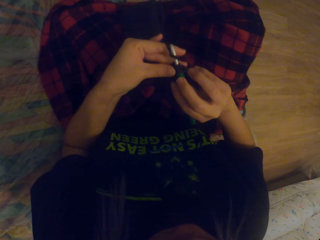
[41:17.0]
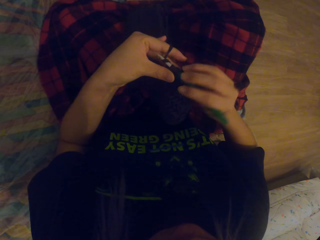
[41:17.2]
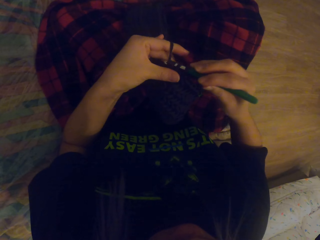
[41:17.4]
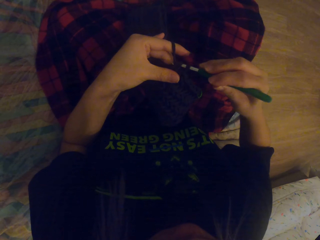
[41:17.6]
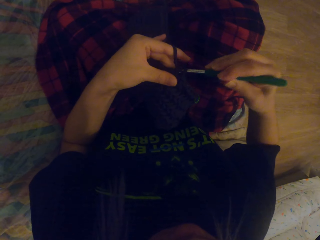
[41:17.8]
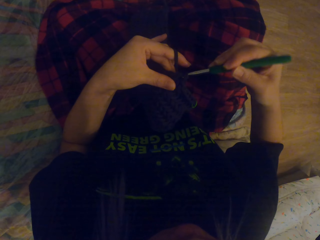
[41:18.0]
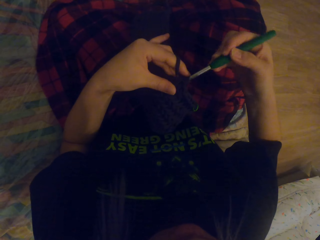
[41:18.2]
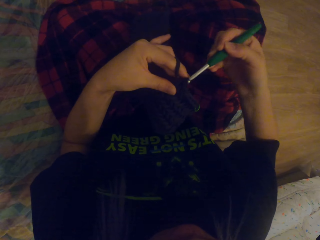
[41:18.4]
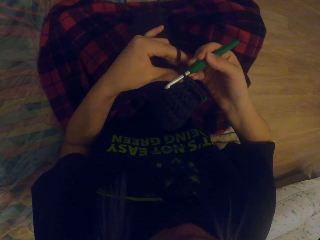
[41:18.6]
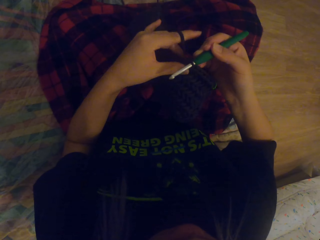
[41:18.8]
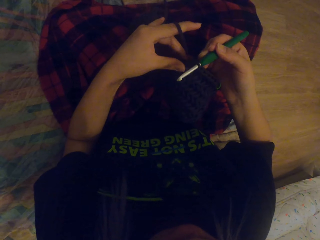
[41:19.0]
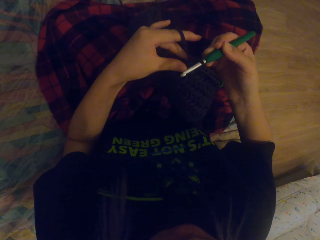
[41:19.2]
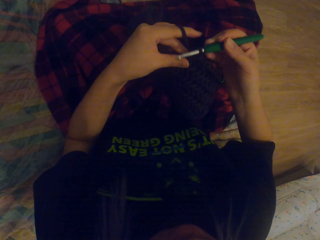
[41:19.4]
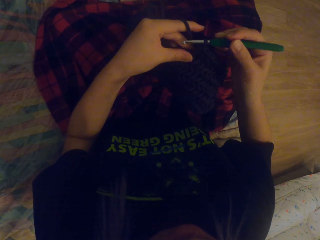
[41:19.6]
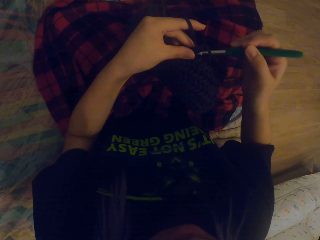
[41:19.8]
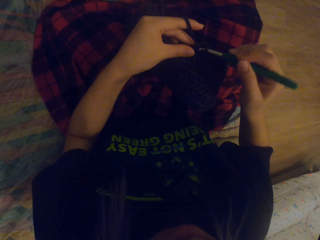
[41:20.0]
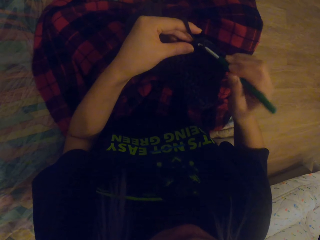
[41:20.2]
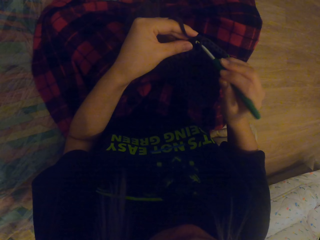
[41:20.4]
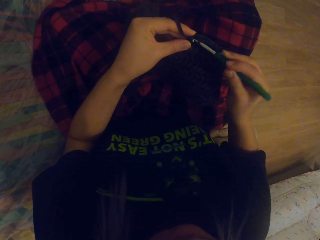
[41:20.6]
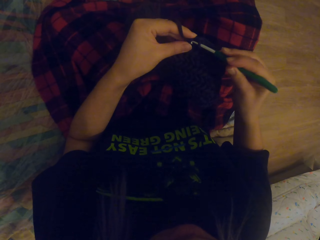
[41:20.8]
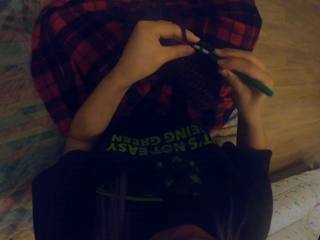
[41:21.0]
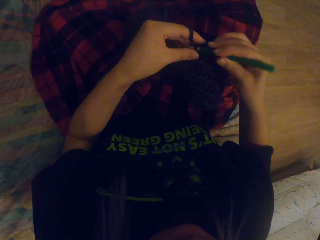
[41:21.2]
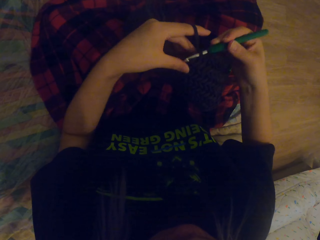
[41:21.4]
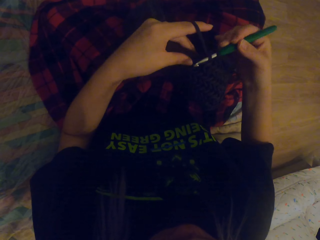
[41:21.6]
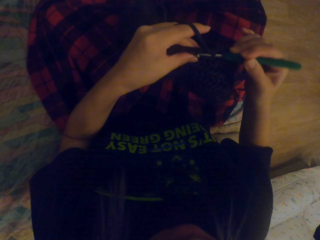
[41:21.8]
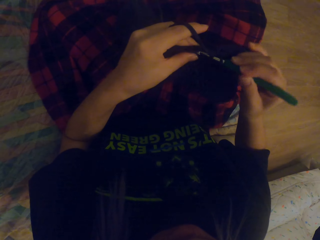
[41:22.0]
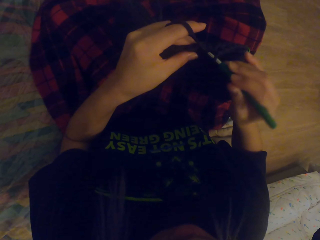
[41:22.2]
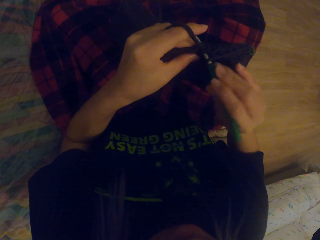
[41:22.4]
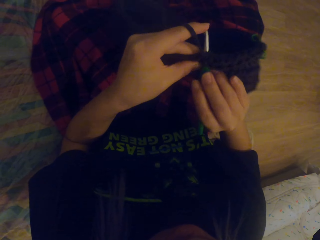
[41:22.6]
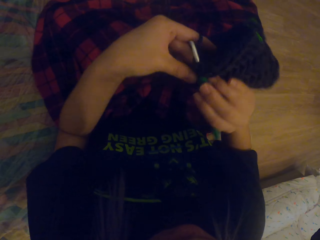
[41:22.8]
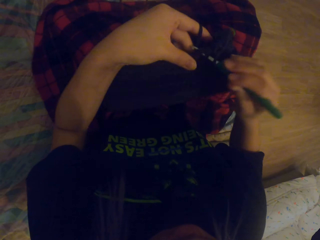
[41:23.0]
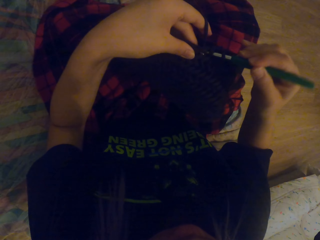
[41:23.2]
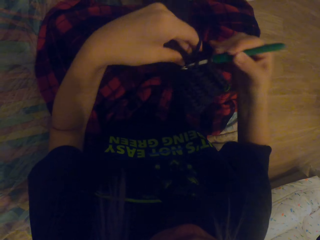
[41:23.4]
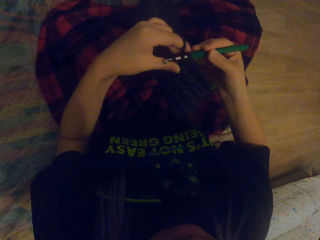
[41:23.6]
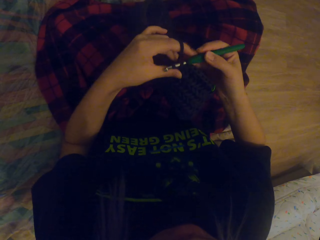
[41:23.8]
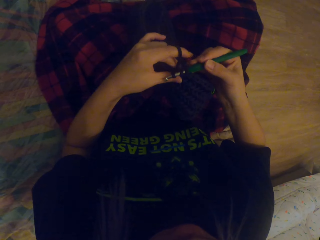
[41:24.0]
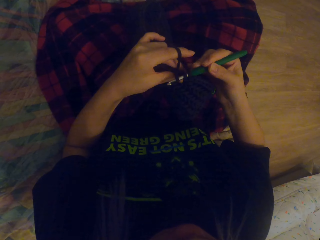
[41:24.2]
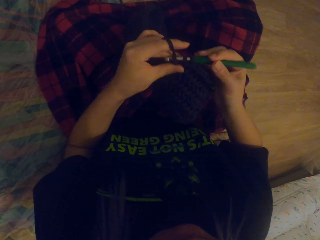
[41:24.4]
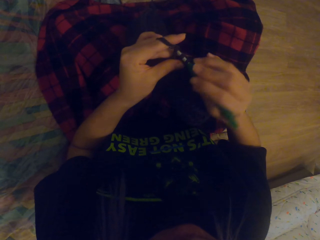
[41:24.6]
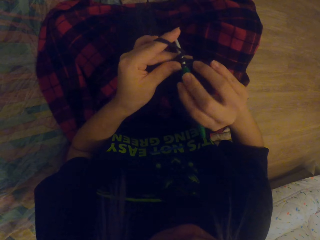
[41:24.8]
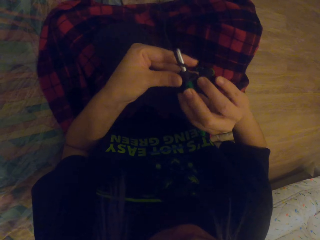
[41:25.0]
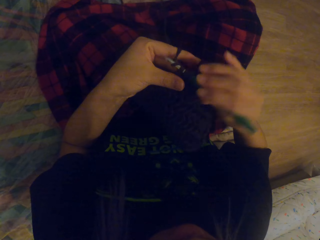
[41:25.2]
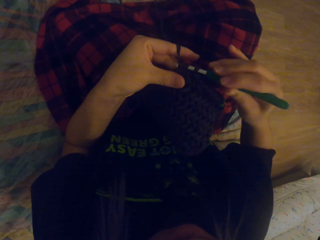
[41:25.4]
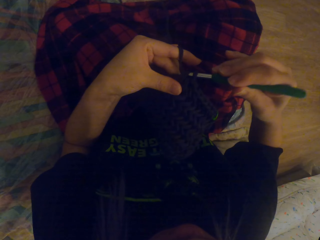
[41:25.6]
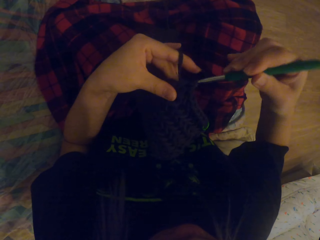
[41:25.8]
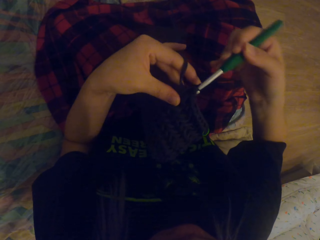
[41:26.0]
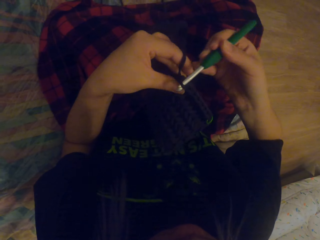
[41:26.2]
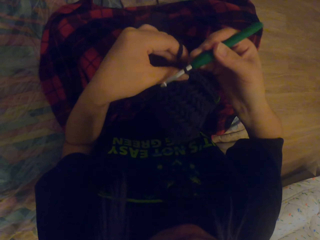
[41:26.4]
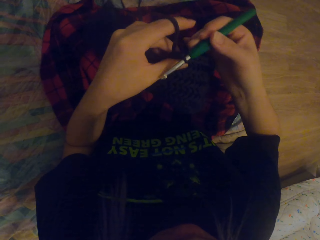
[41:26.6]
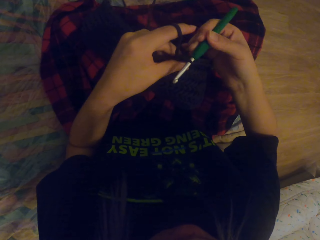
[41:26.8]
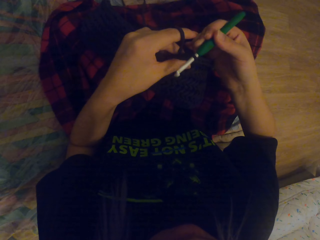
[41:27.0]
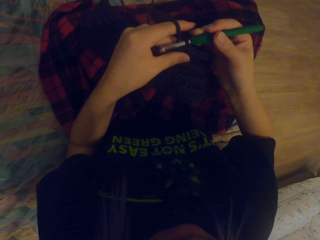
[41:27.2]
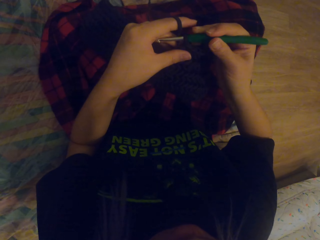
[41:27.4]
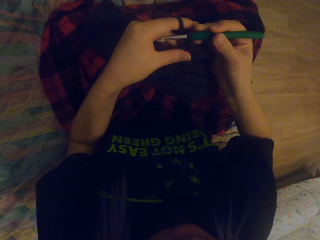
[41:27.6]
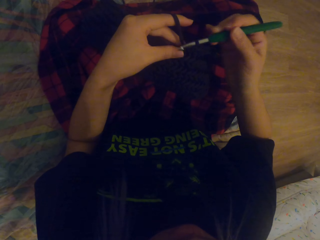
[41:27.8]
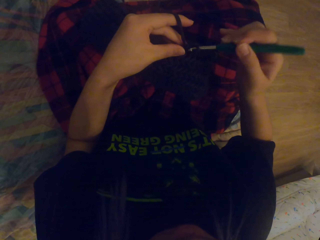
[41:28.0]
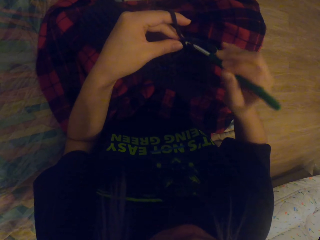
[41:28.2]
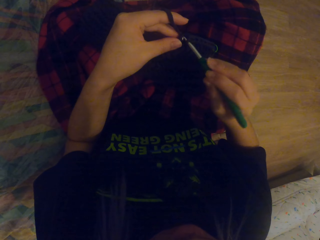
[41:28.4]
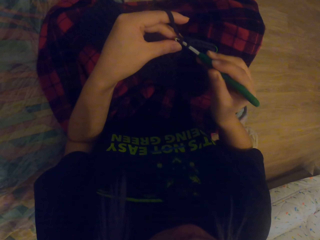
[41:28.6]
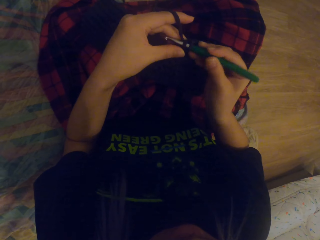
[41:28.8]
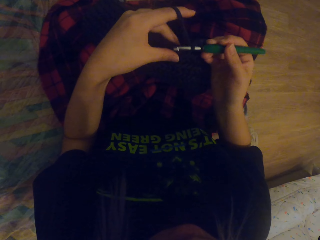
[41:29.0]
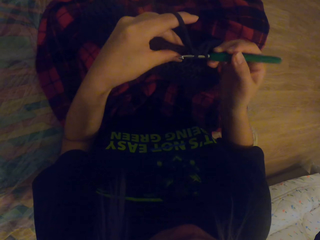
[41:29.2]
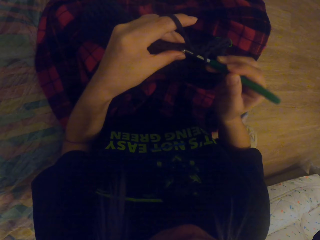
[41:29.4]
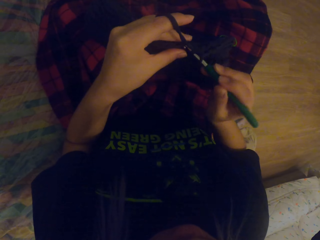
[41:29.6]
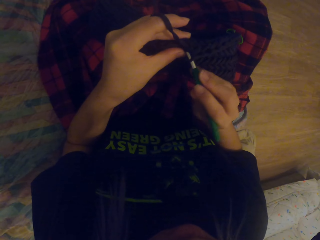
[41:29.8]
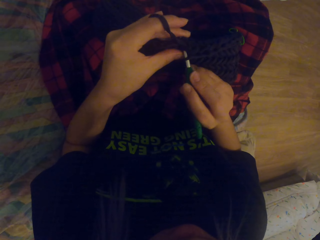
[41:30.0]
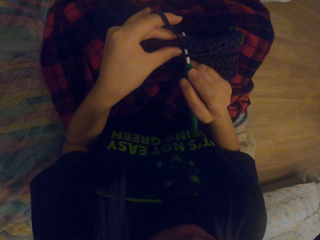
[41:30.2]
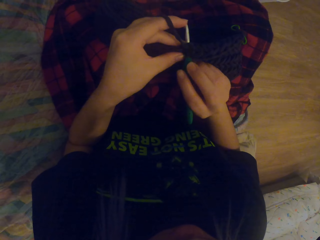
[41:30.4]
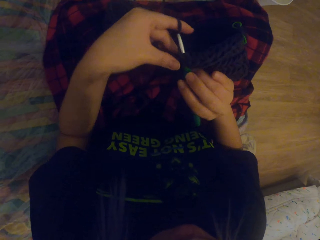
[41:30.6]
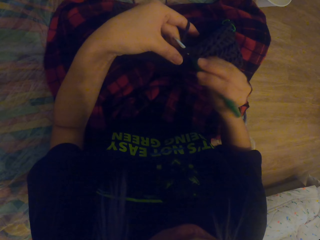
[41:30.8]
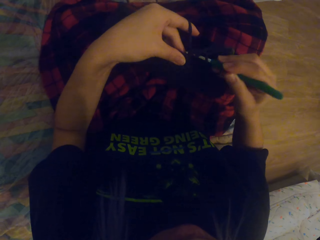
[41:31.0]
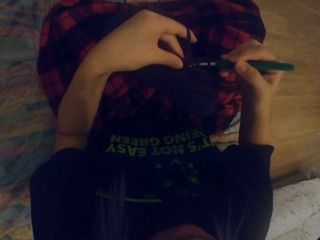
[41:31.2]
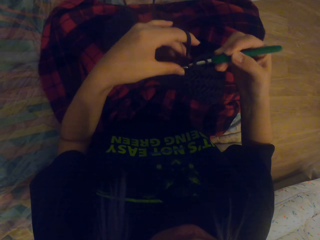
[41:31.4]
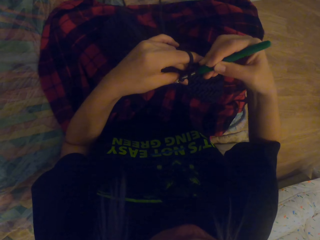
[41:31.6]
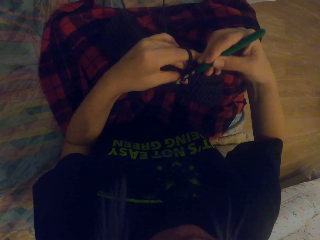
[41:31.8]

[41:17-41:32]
The camera wearer pulls out the thread. They crochet the thread. They pull out the thread. They crochet the thread.

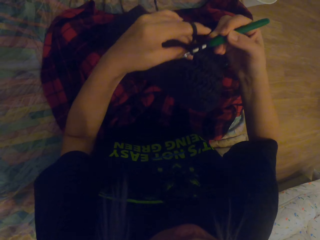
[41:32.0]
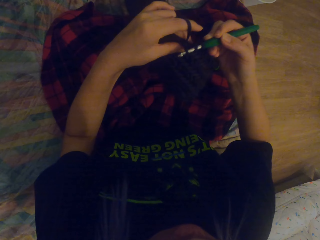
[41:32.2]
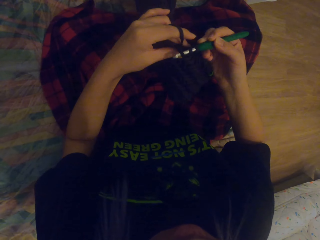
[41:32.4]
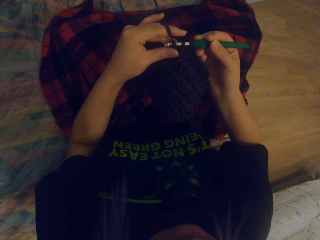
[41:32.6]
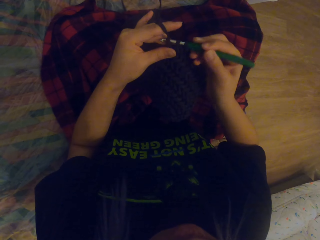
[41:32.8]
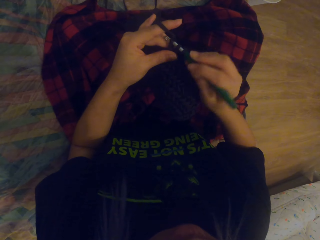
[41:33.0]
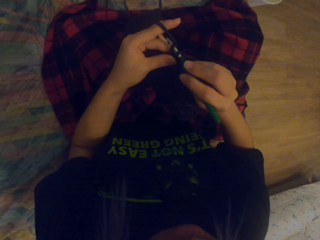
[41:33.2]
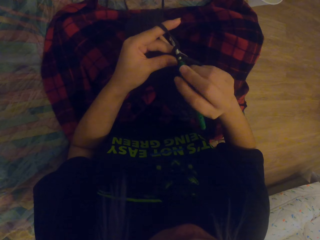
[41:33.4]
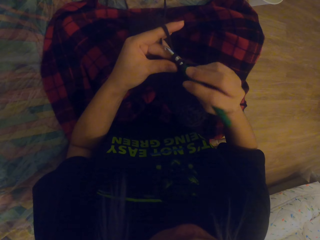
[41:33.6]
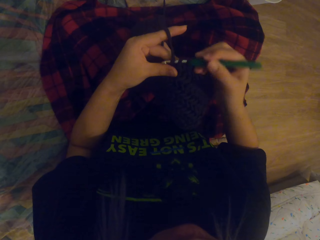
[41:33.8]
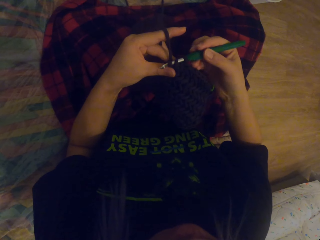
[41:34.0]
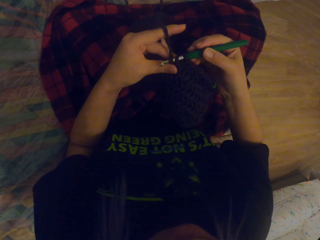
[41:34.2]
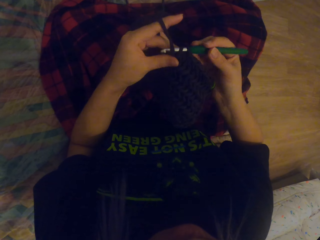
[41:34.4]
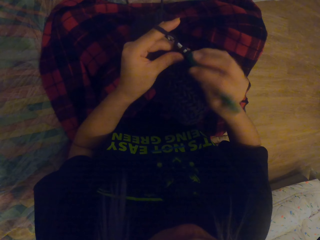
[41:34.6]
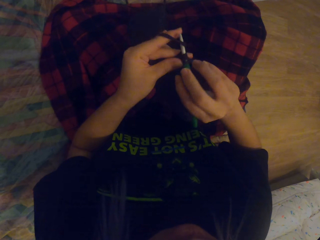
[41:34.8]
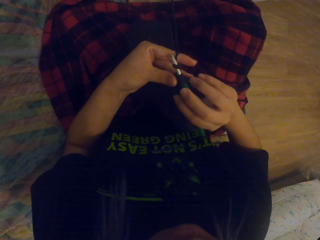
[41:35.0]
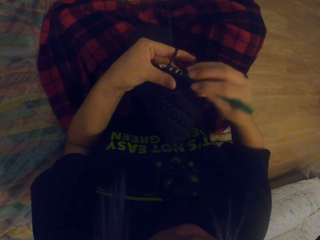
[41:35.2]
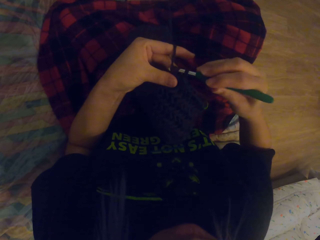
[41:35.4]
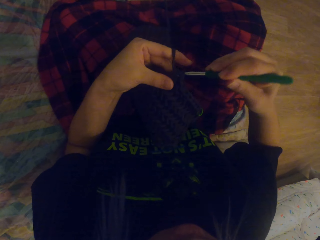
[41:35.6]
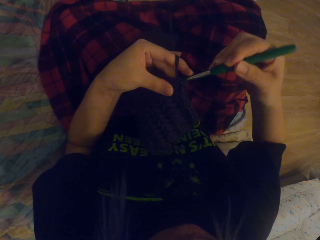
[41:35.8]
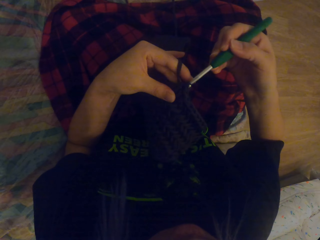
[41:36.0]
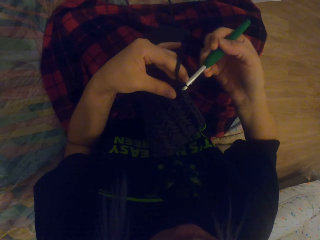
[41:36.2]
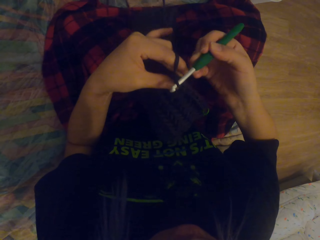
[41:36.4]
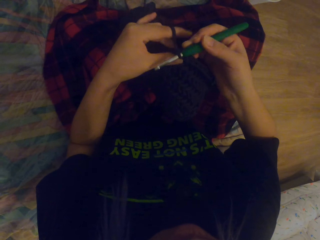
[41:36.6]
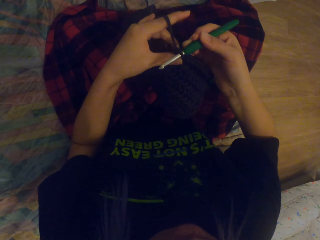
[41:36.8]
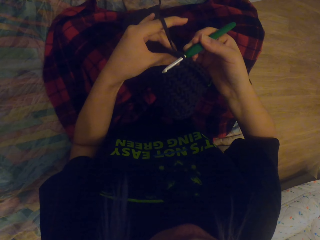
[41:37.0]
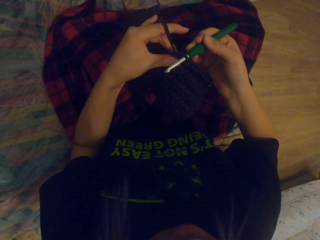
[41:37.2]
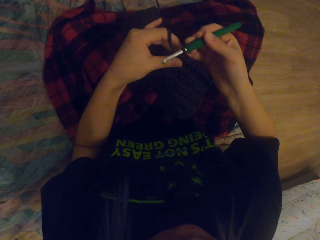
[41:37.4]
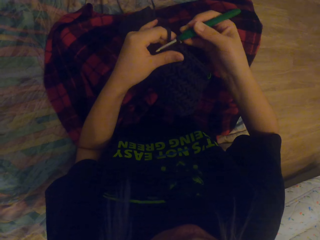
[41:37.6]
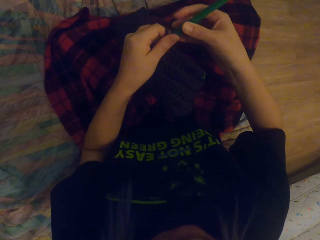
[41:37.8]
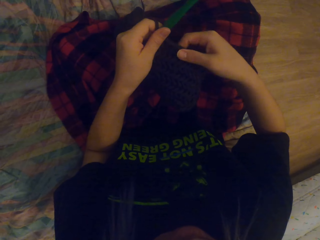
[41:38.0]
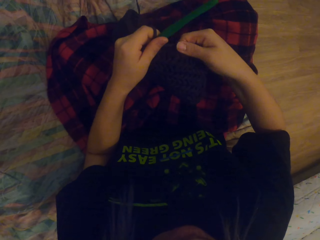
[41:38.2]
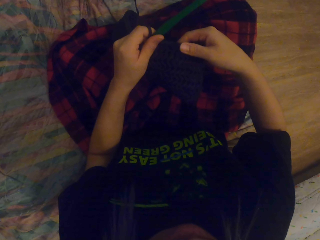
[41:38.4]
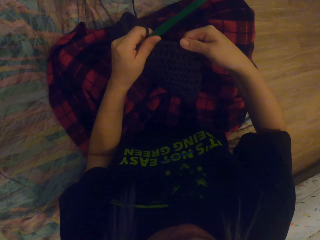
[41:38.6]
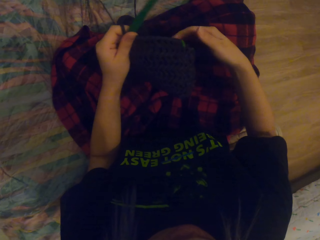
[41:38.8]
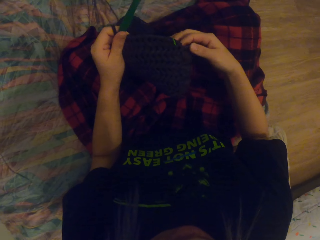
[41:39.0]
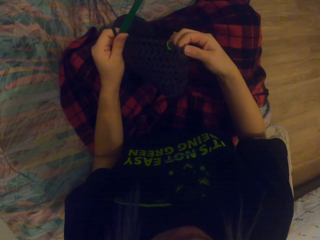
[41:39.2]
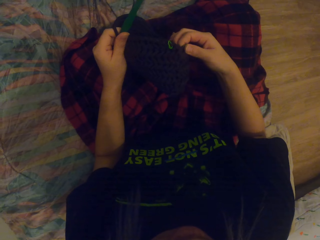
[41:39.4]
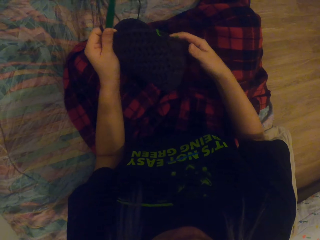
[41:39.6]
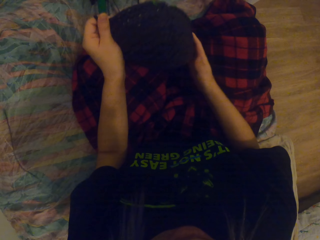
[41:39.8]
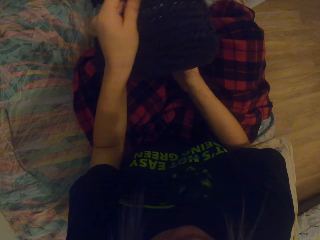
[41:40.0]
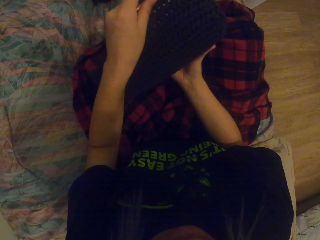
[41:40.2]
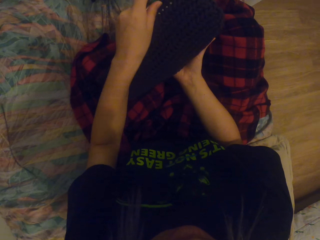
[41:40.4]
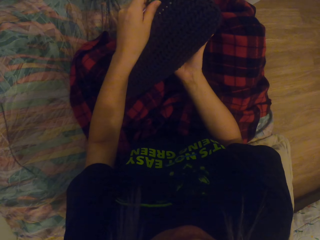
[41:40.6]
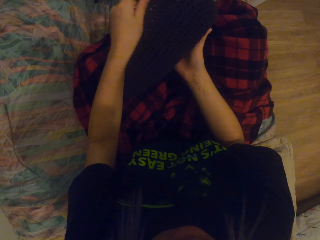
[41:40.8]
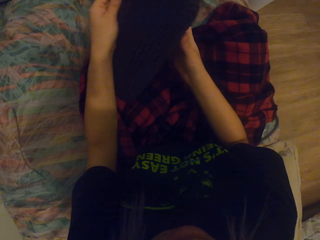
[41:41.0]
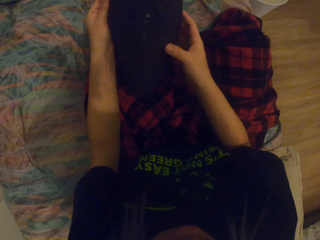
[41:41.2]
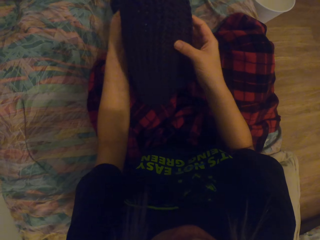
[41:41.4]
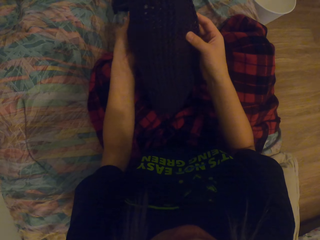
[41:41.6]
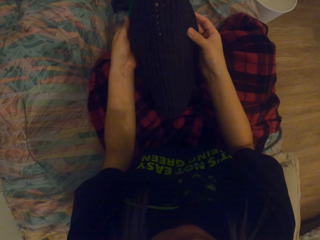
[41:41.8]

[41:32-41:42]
The camera wearer pulls out the thread and crochets the thread. They touch the bag. They touch the crocheted yarn.
